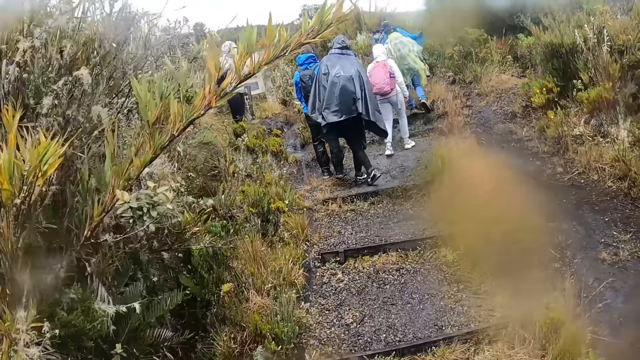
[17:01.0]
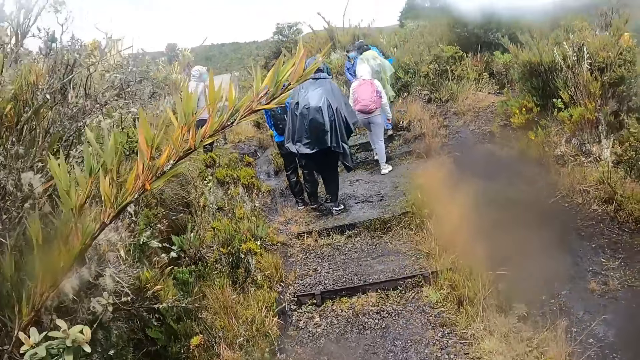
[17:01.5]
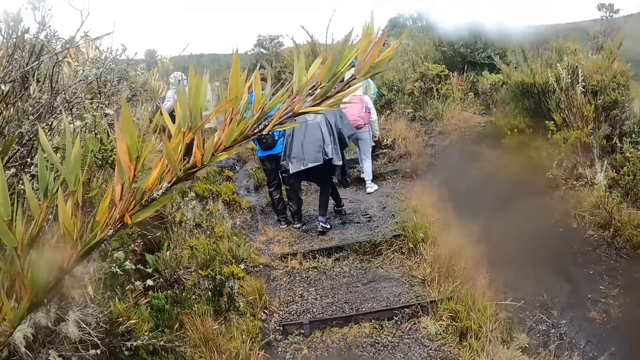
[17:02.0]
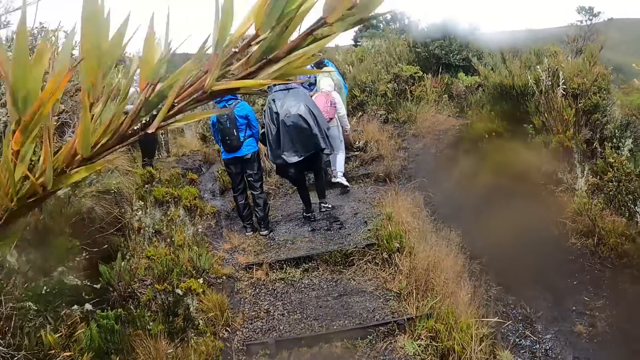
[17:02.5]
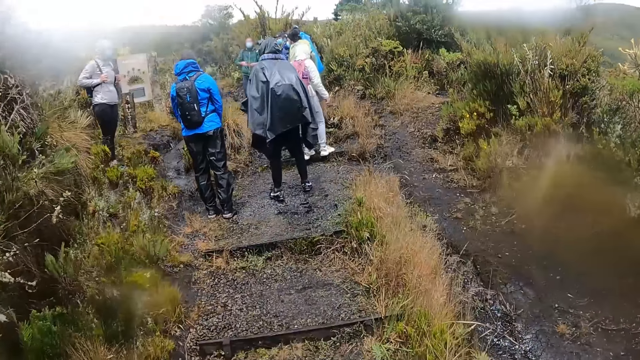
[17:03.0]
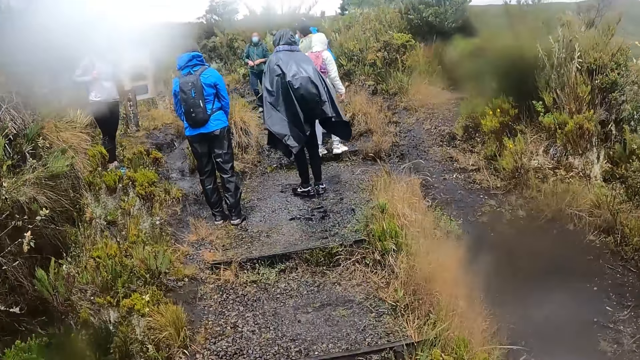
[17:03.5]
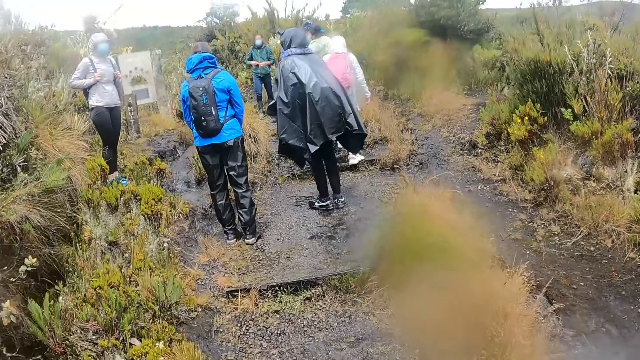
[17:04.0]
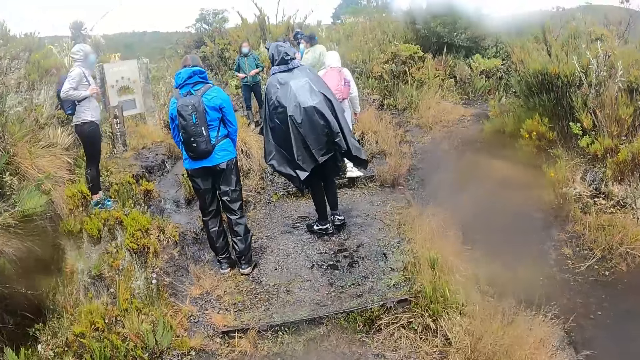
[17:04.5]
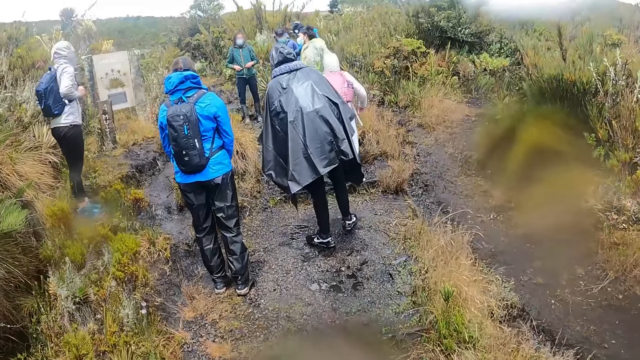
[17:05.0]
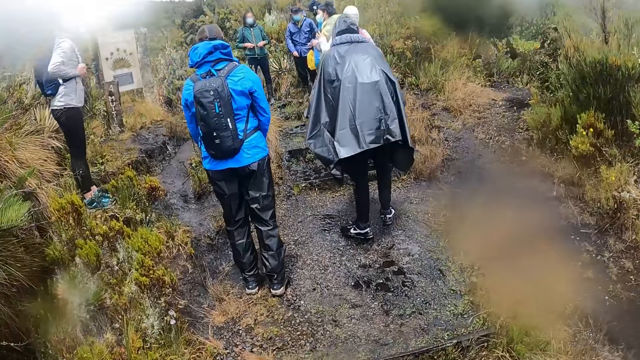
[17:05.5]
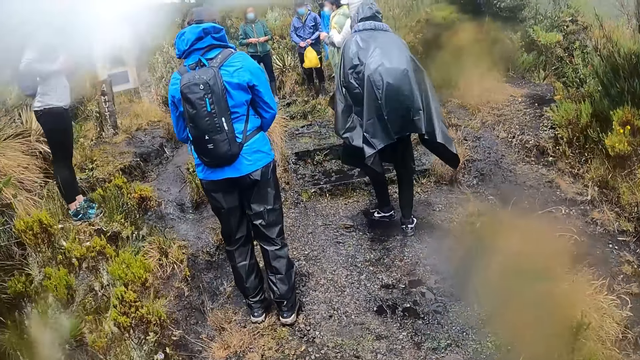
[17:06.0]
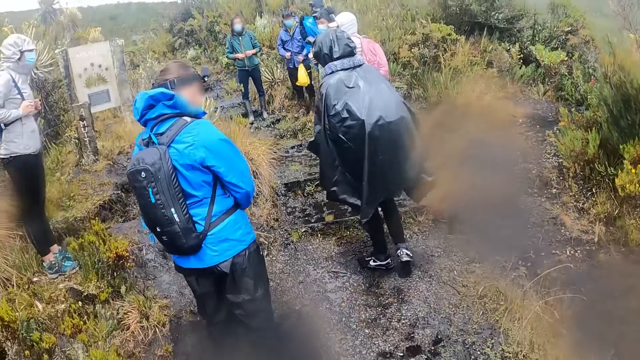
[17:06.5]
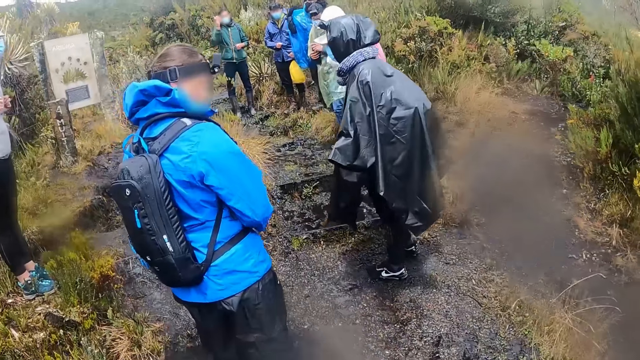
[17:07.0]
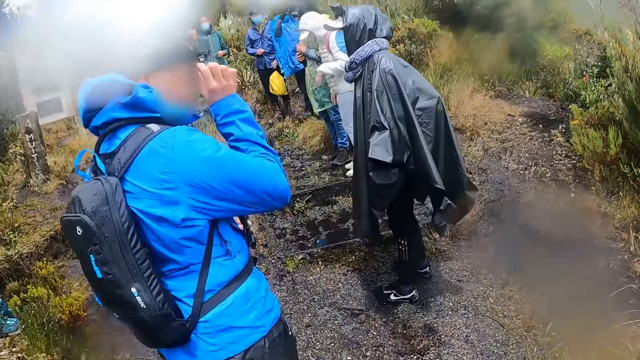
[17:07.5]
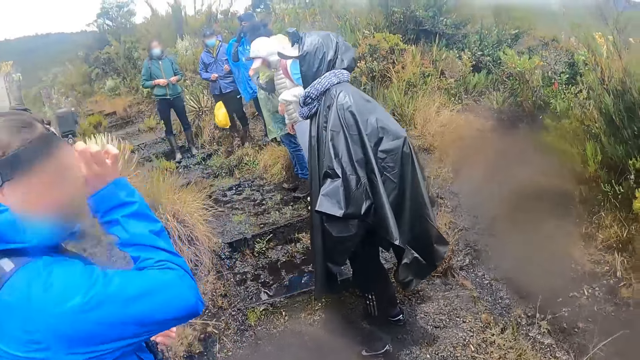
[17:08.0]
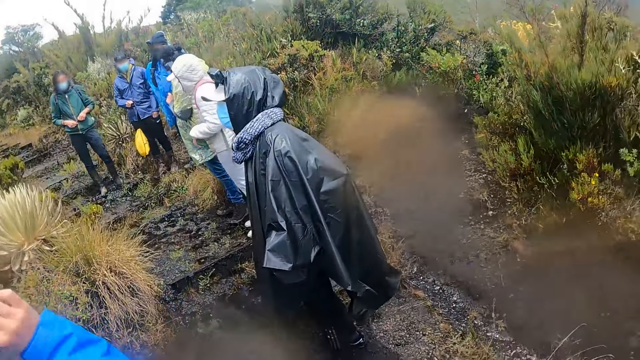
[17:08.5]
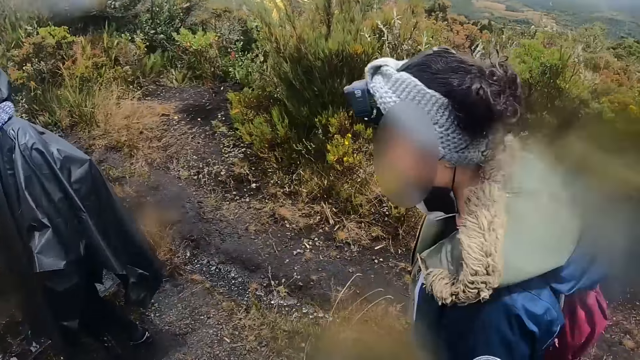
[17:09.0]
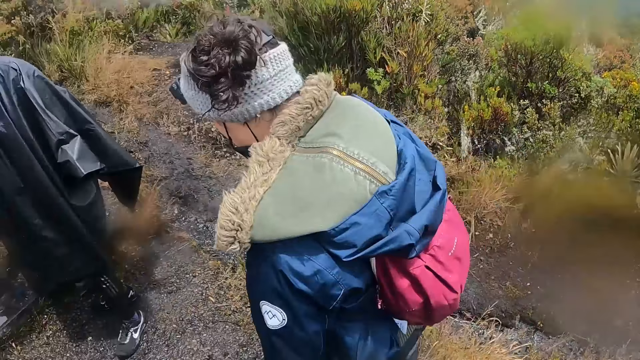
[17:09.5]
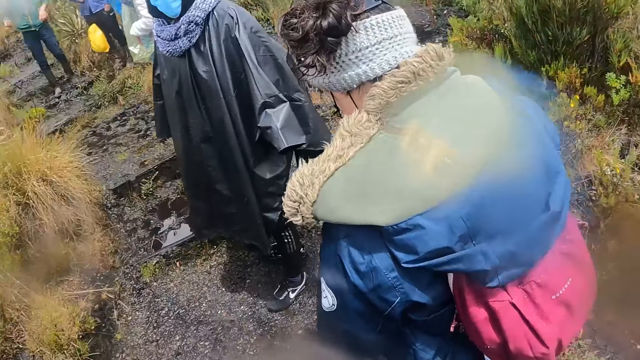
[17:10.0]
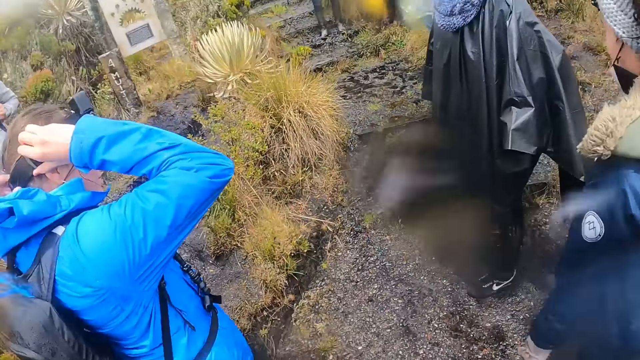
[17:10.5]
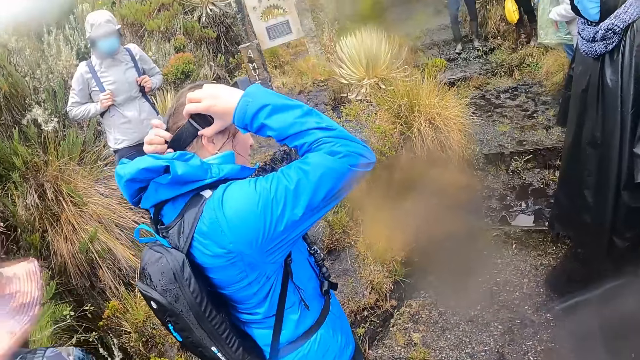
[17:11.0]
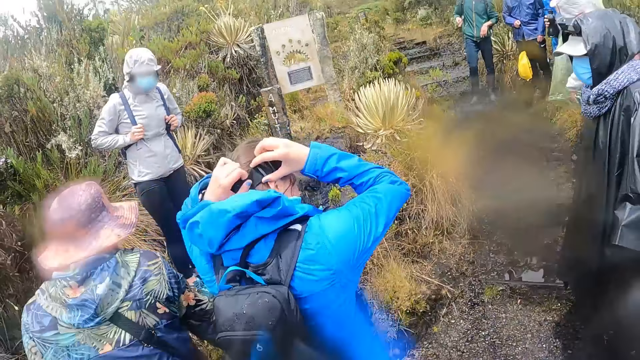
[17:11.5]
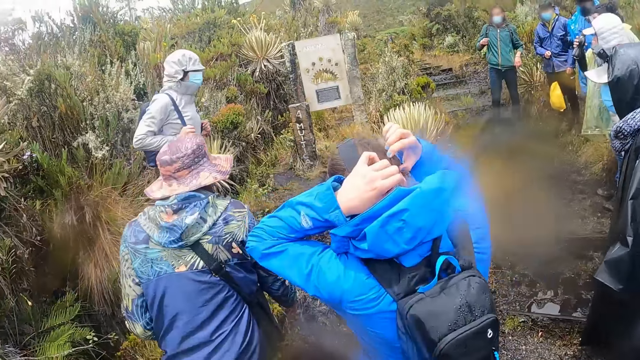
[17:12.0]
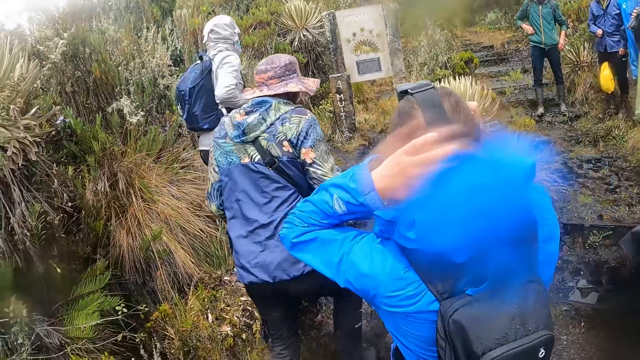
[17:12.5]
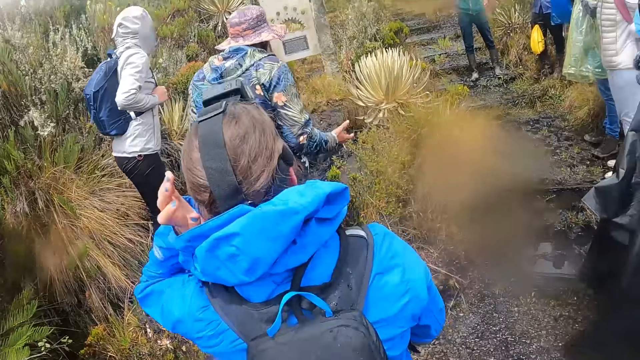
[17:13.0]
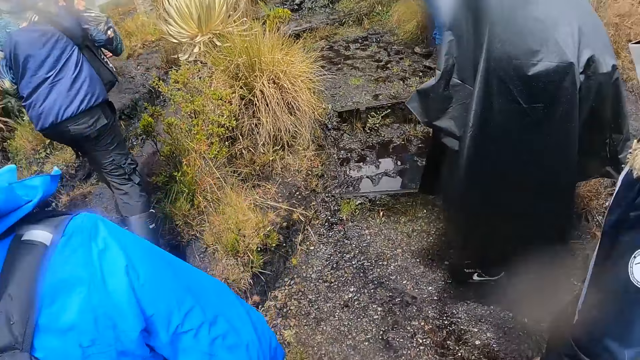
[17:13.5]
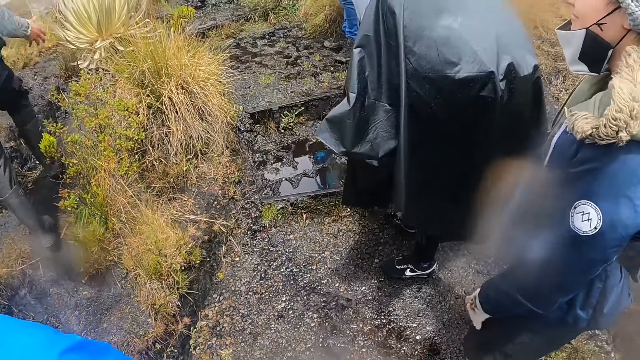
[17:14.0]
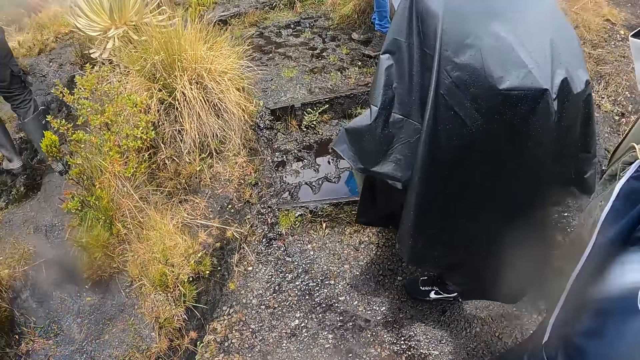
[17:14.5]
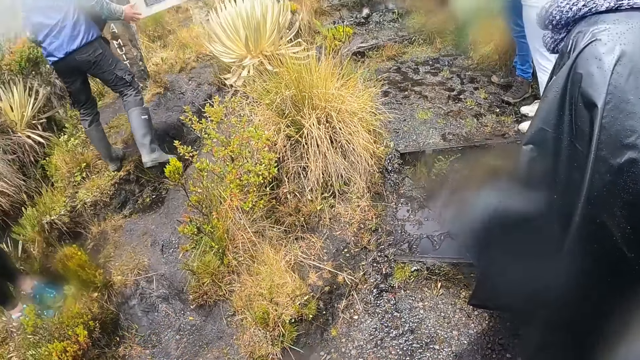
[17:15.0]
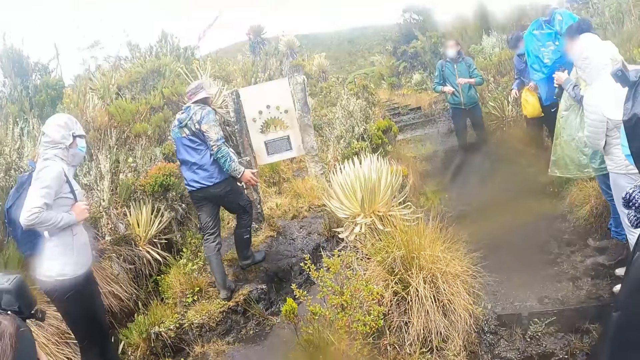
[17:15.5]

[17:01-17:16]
The man interacts with the camera wearer, the woman and the group of people in the valley. The camera wearer stops. They look around.

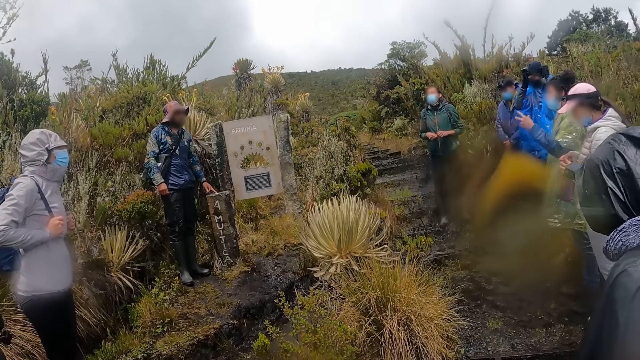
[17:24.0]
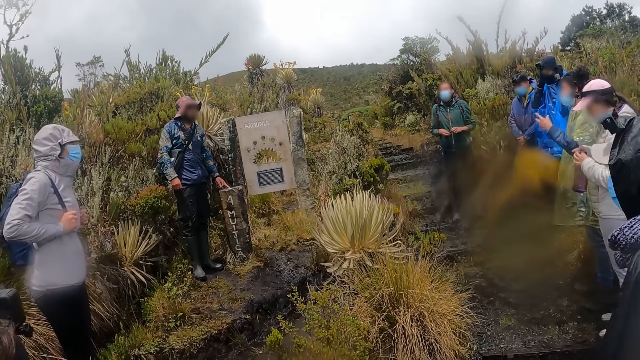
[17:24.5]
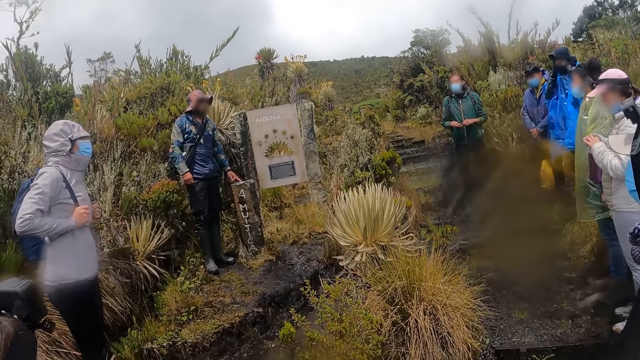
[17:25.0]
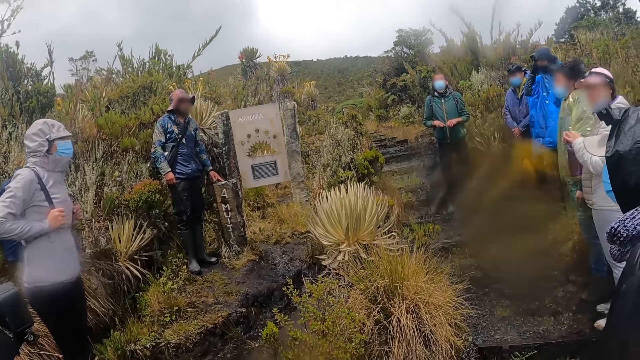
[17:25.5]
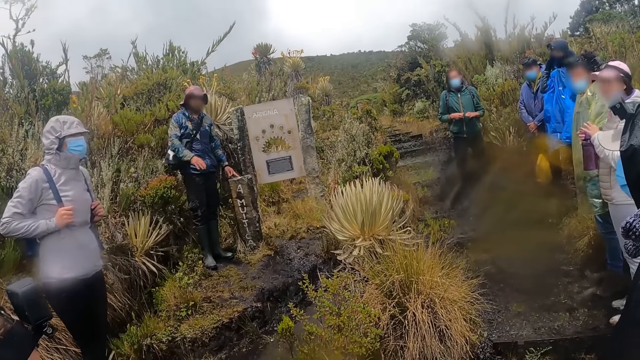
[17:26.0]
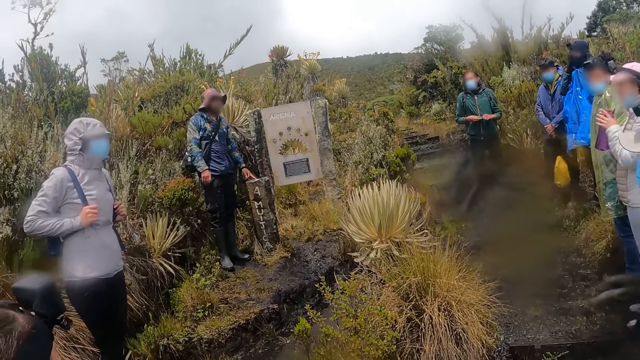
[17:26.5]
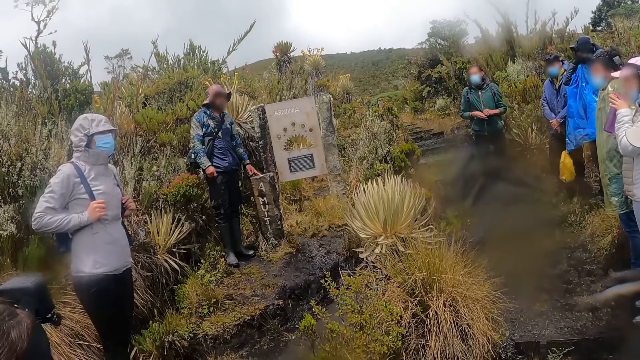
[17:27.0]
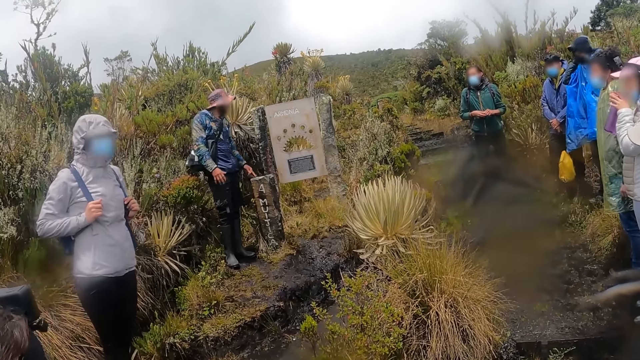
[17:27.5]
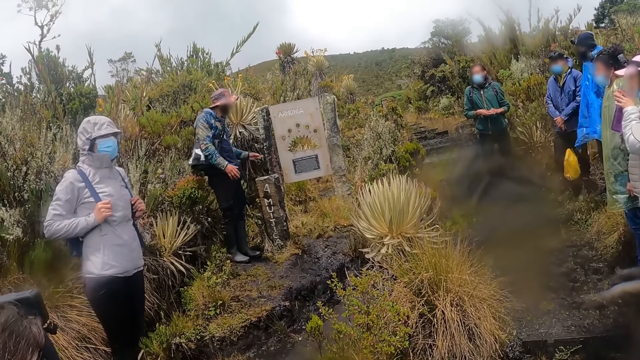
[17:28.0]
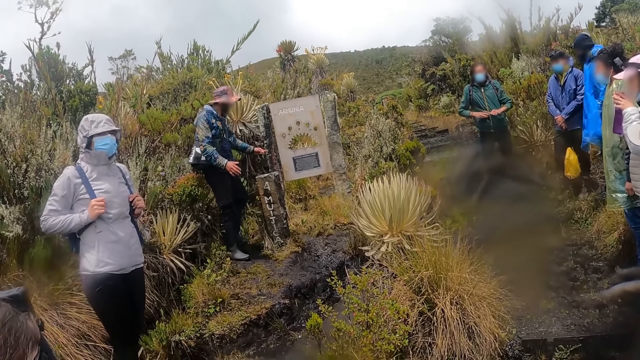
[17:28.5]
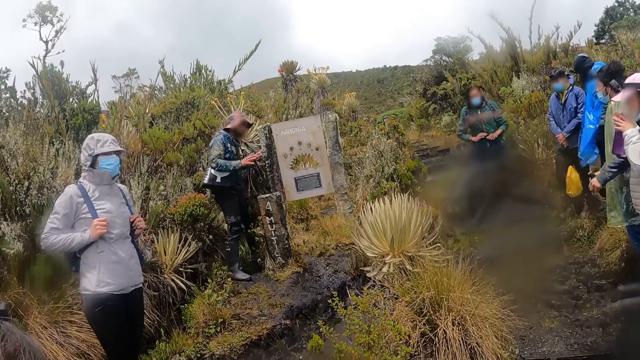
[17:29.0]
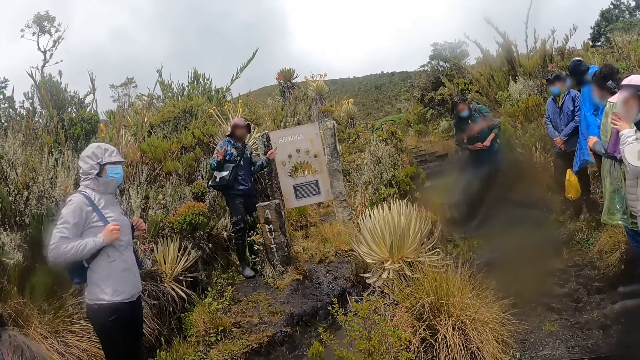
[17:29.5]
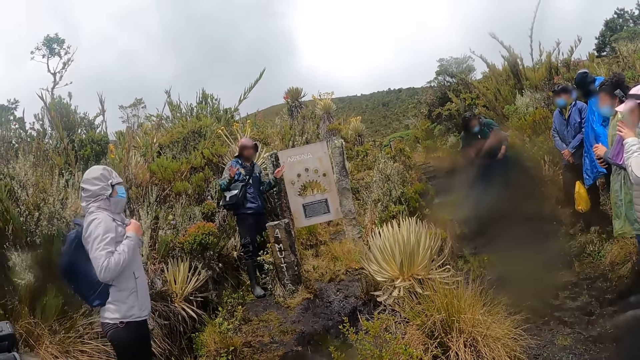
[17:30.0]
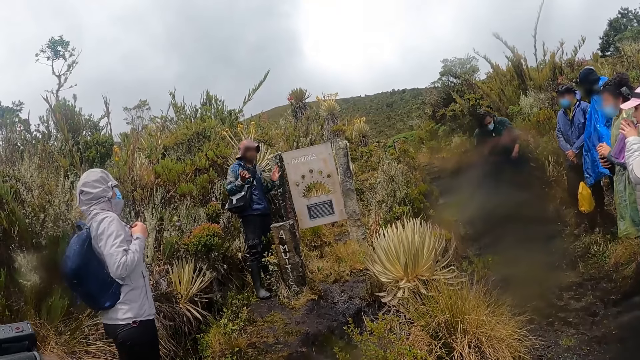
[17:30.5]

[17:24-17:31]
The woman interacts with the camera wearer and the group of people in the valley. The camera wearer listens to a man.
